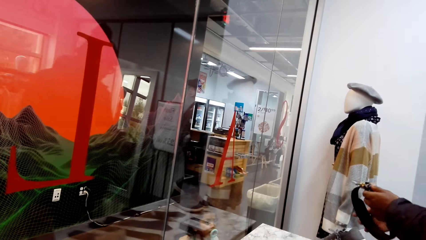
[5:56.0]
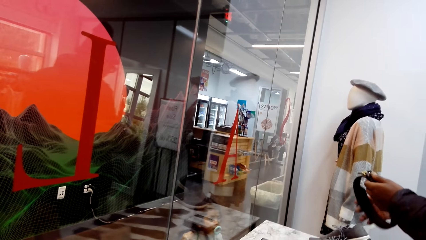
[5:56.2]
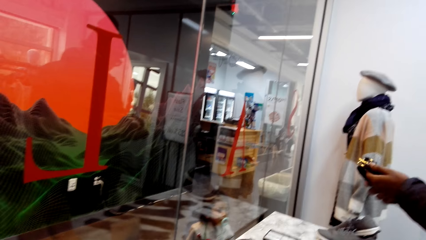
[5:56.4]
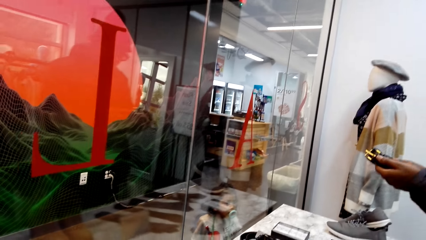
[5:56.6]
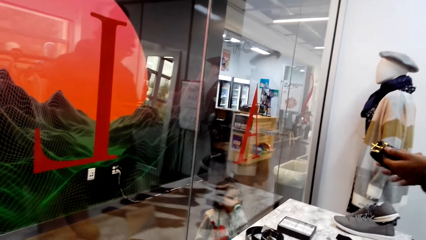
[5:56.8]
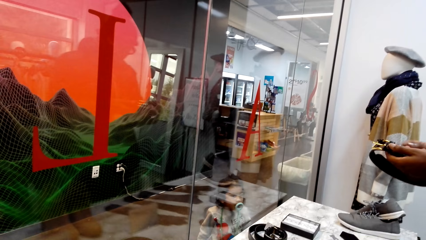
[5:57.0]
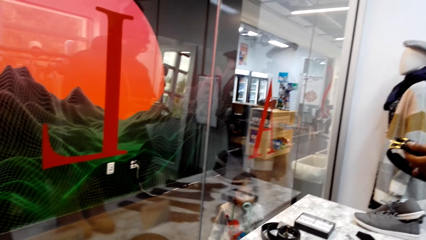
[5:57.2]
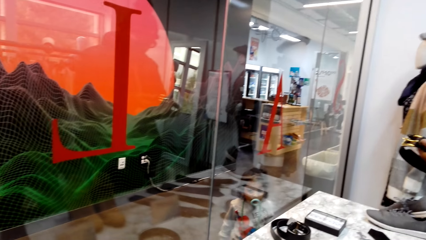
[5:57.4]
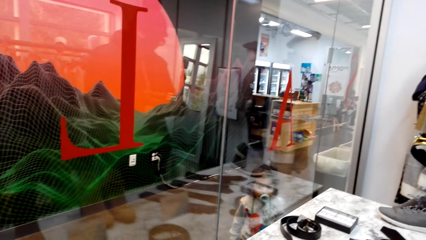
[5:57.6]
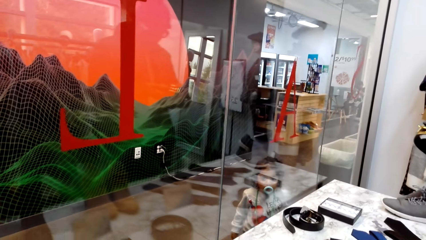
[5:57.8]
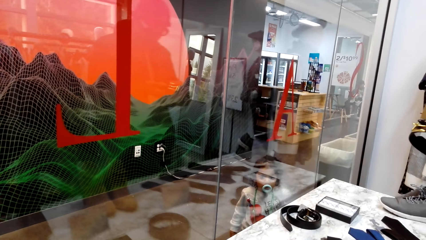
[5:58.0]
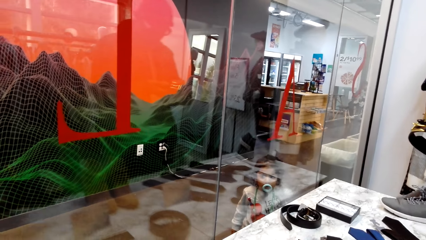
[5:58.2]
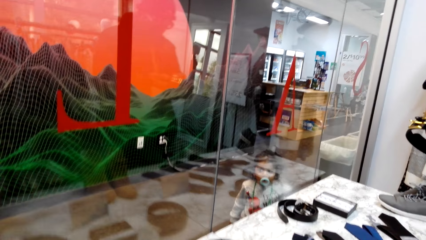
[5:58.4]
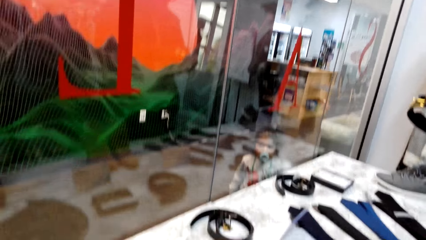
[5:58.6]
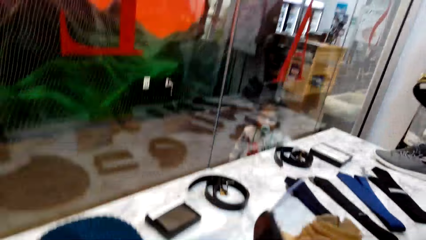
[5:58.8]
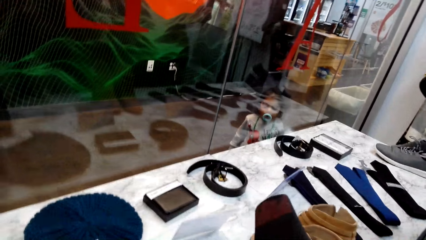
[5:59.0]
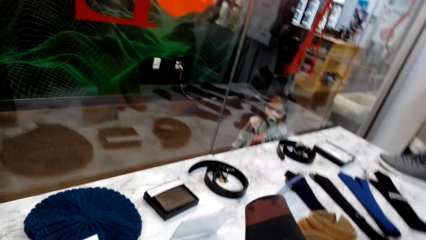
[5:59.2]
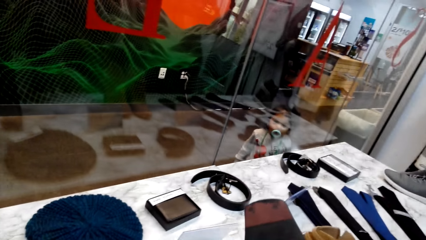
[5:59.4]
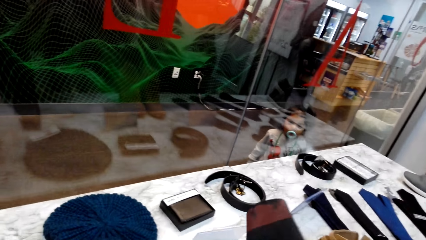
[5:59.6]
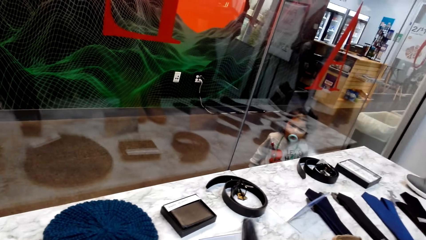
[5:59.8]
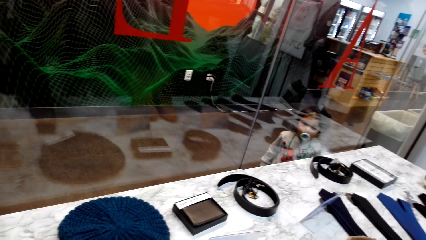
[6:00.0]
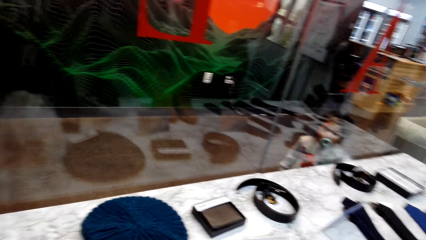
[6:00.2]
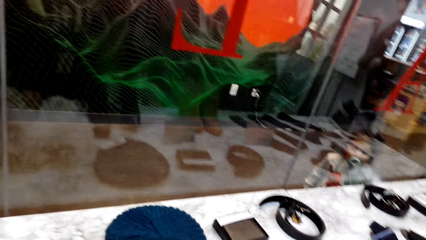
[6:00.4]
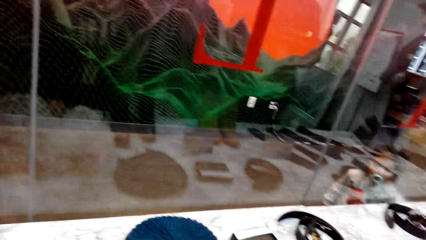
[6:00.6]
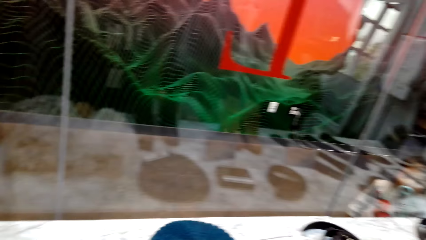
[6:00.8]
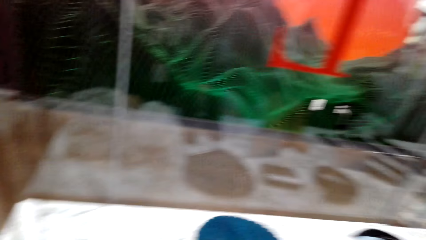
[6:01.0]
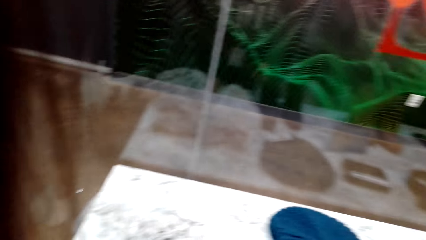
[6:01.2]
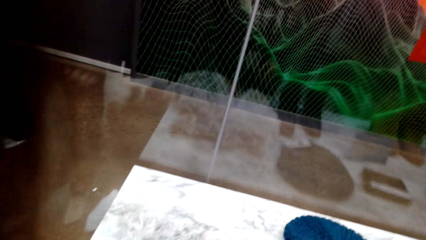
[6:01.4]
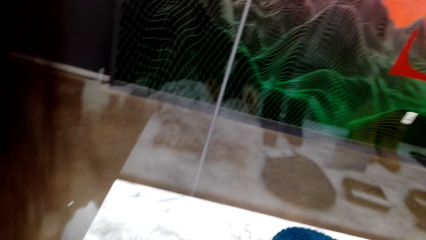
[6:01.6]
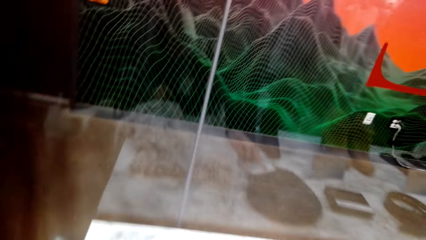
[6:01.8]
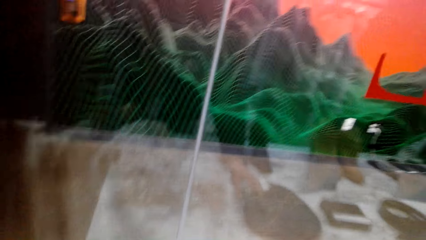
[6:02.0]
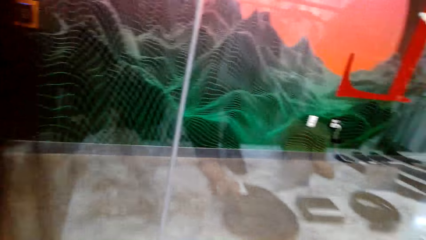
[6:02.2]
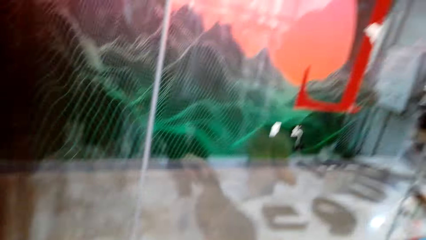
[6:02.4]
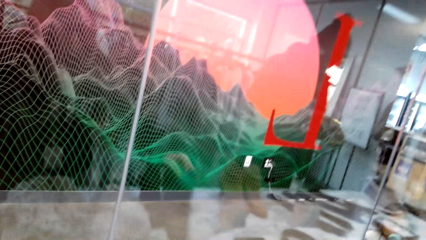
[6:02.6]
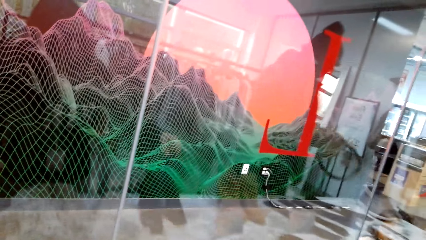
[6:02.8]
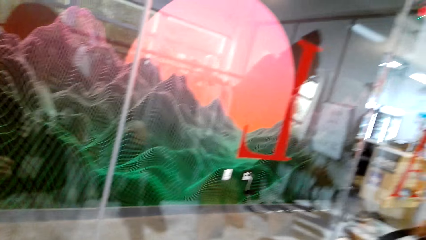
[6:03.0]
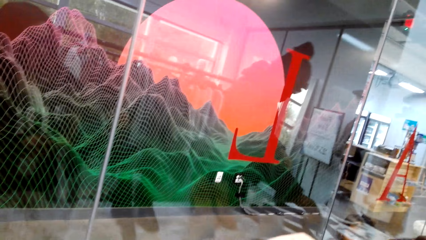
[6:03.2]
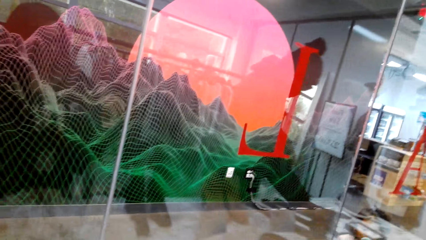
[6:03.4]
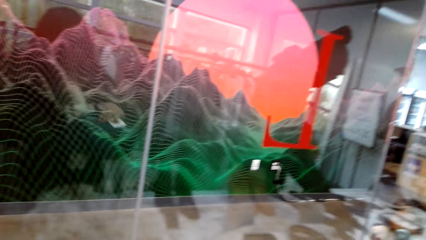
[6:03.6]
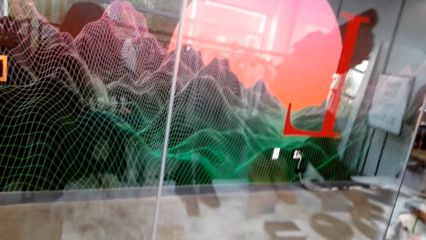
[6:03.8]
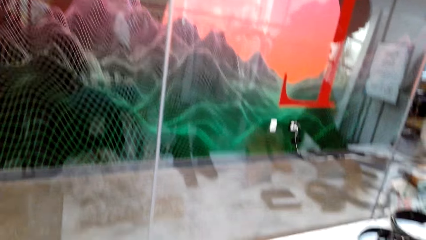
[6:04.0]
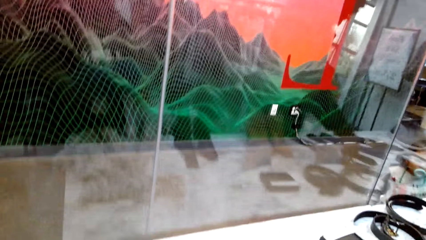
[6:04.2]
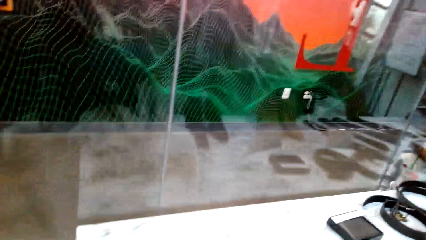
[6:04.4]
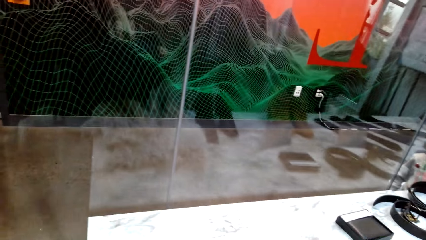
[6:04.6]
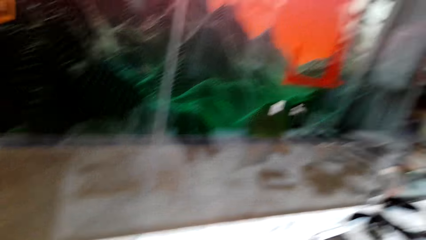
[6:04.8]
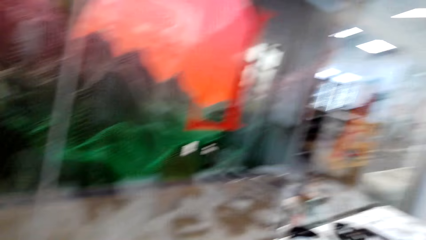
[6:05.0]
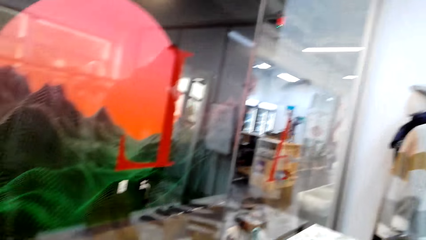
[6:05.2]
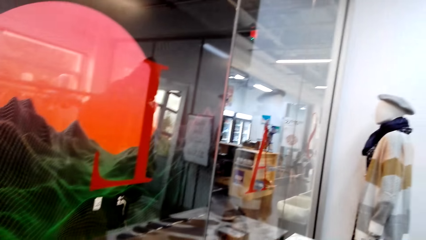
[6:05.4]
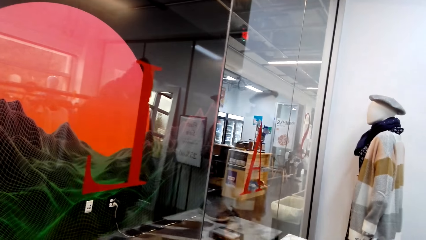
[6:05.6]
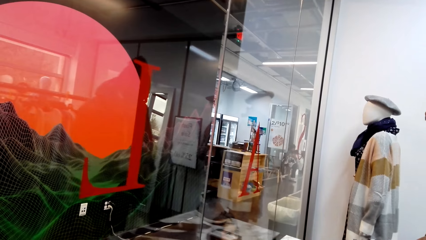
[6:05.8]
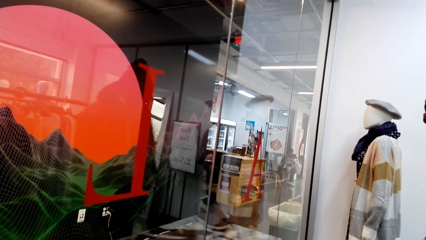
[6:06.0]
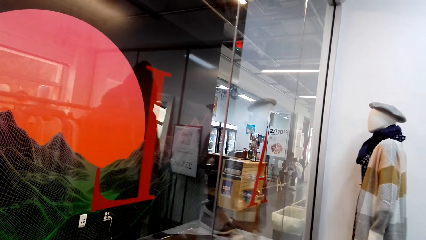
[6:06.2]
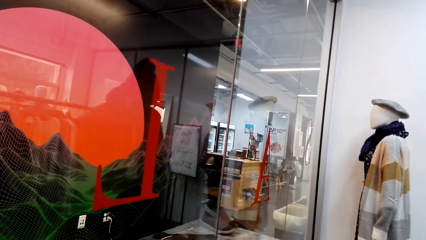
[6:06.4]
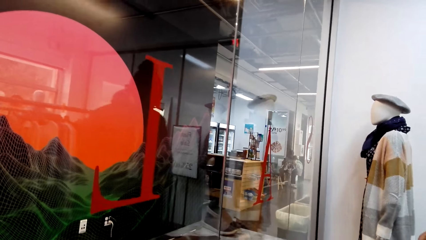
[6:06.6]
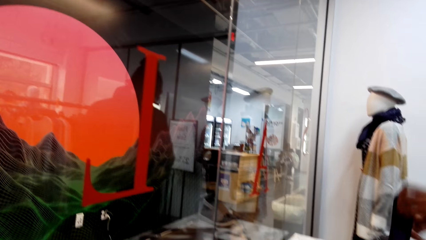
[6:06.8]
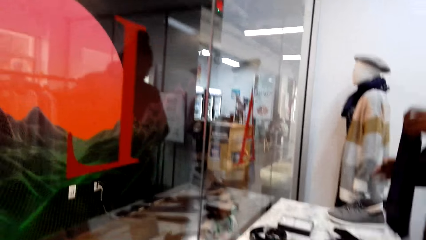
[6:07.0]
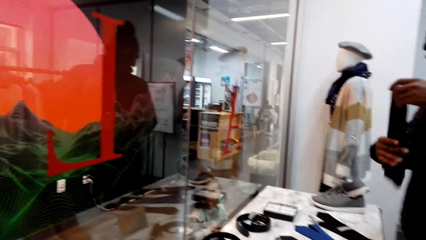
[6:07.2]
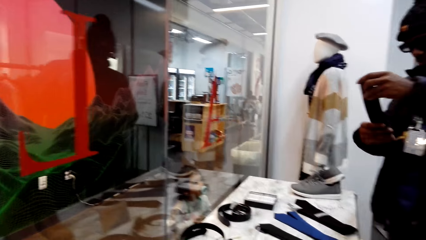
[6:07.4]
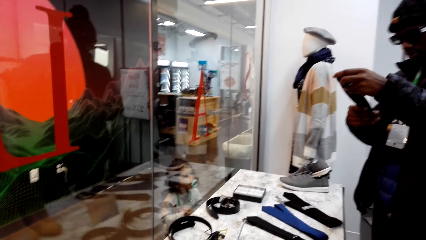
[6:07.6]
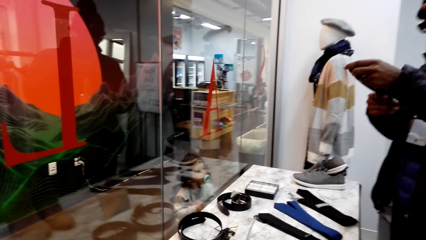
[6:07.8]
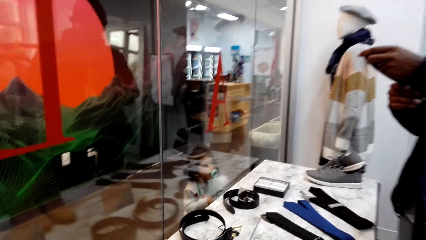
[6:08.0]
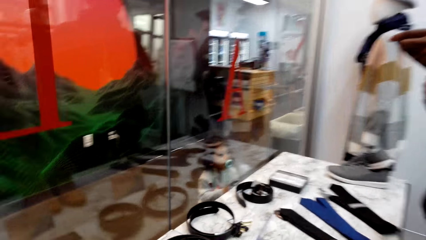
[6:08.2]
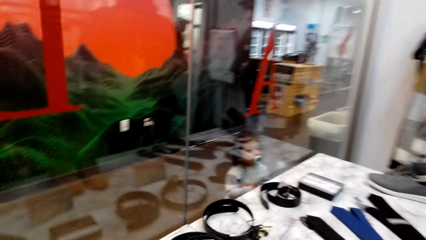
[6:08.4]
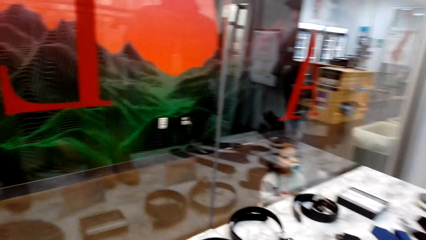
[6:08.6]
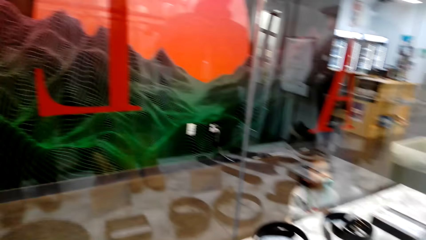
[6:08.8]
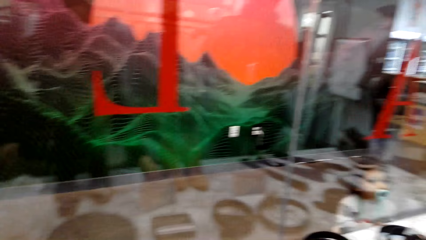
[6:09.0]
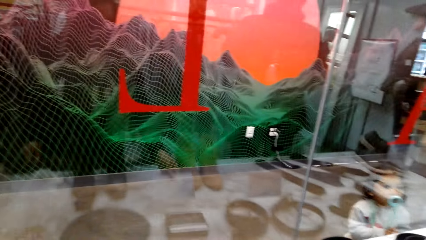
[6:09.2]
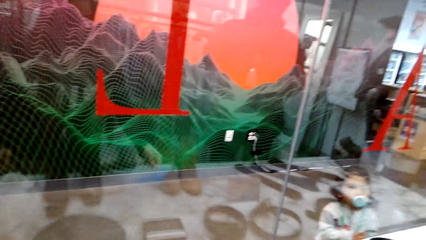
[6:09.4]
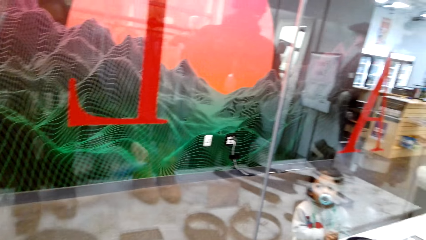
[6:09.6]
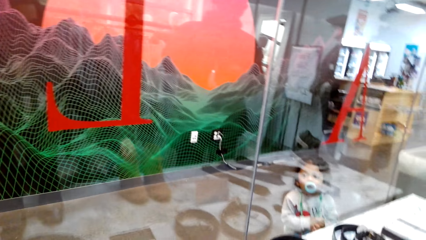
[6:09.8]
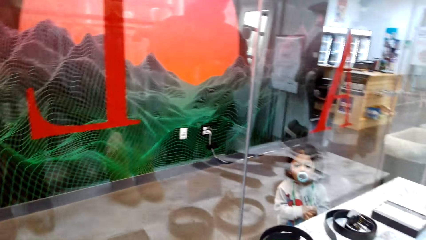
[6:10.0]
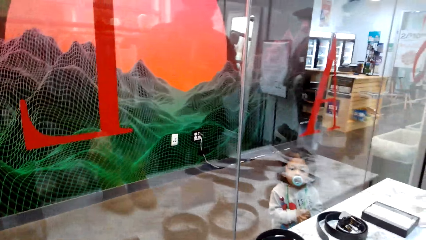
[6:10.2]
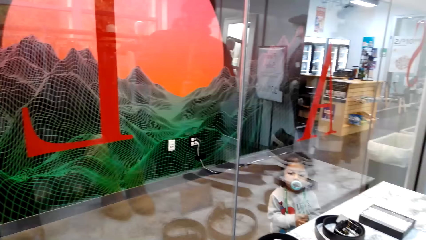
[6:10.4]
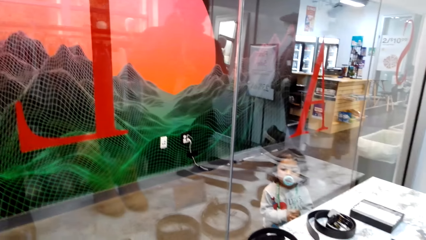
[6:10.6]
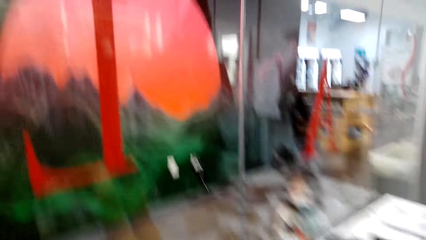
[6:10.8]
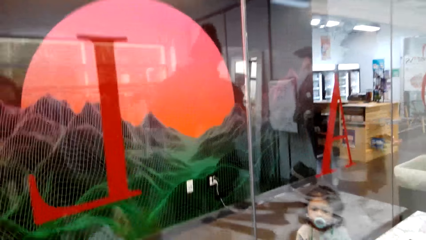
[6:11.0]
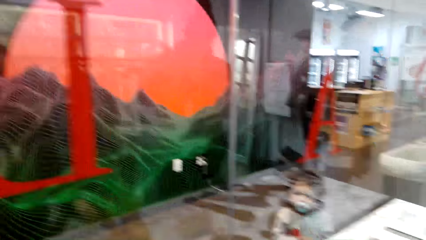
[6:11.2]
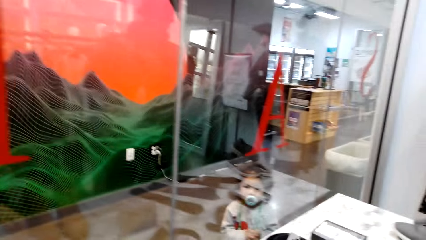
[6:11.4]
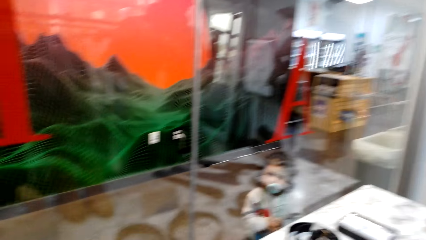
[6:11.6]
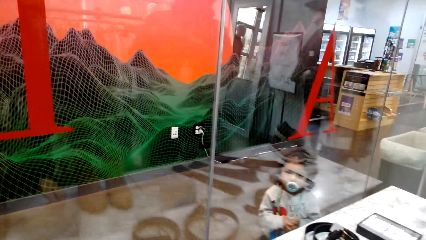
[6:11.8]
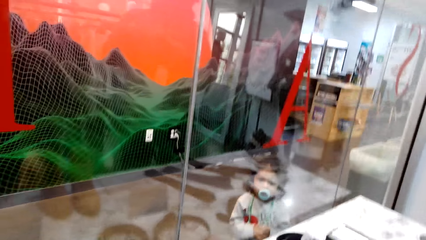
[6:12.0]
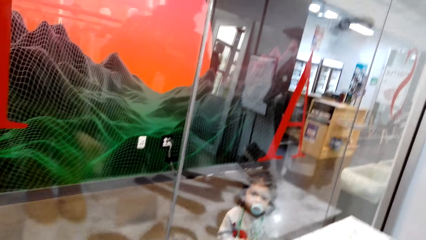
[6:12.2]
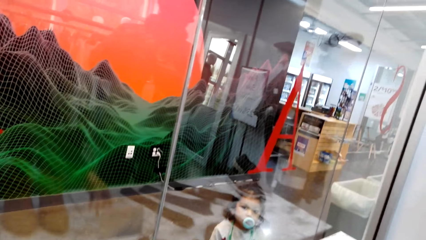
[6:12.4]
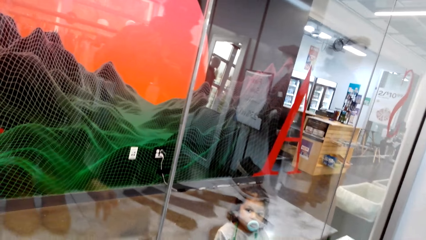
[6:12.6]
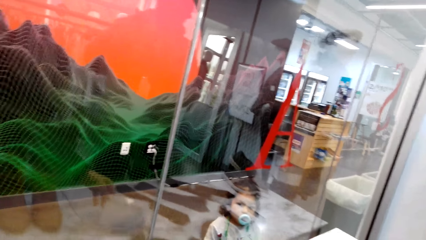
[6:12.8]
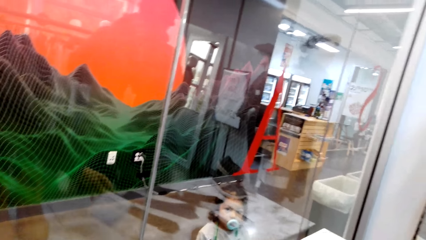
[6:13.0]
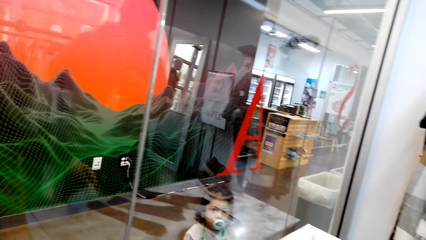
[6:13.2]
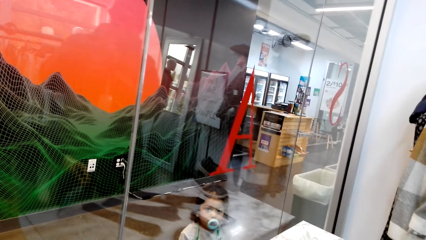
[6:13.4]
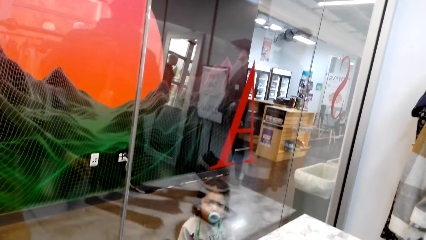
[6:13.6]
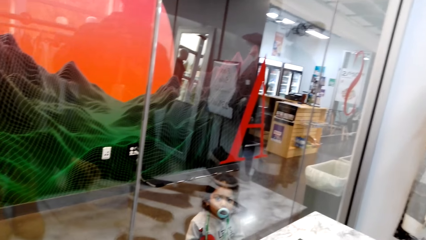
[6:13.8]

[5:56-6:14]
The man looks at the belt. The camera wearer looks at the shoes from the display table. They pick up the hat on the display table.
